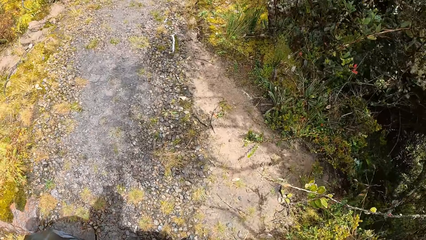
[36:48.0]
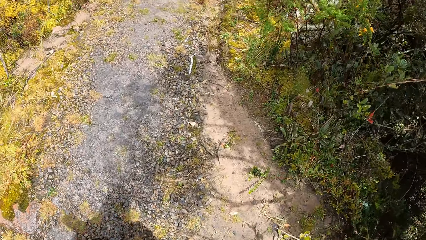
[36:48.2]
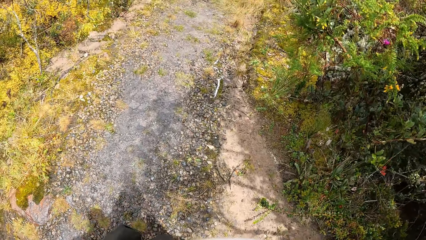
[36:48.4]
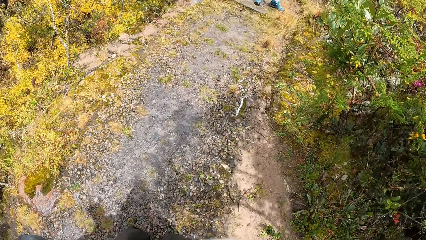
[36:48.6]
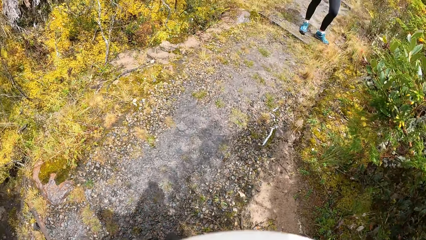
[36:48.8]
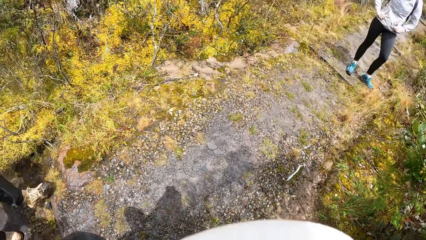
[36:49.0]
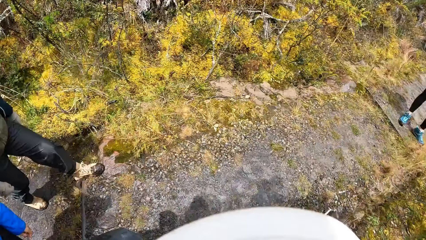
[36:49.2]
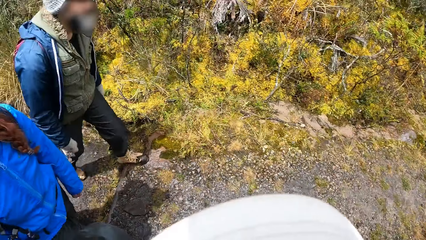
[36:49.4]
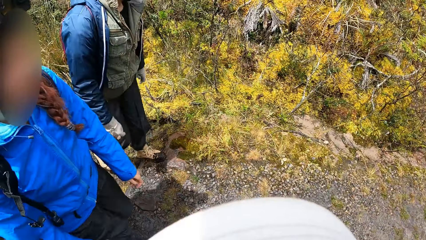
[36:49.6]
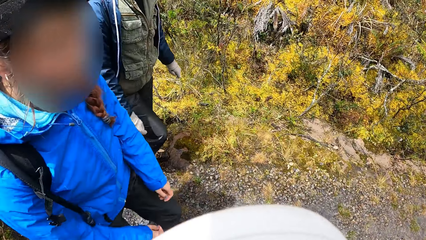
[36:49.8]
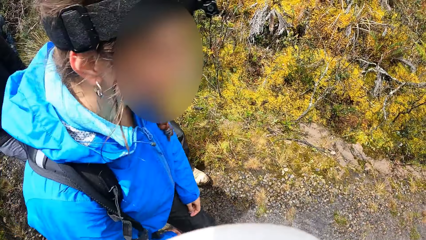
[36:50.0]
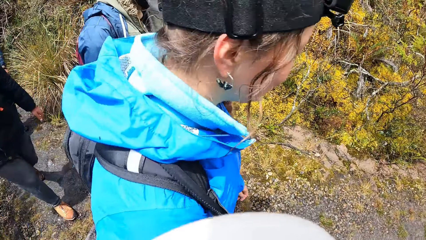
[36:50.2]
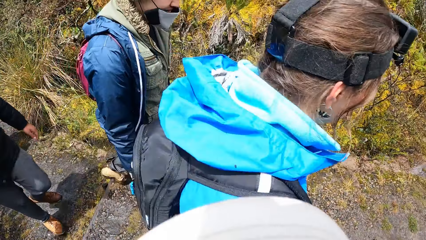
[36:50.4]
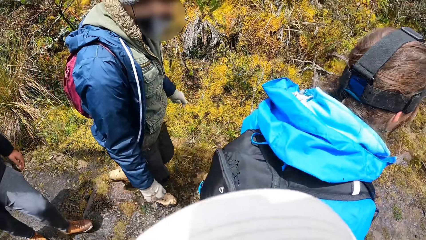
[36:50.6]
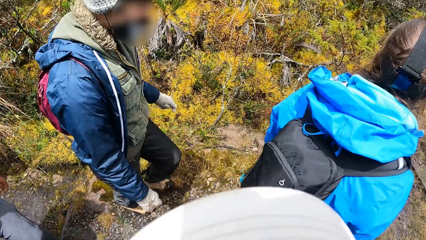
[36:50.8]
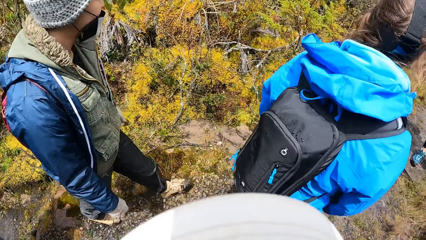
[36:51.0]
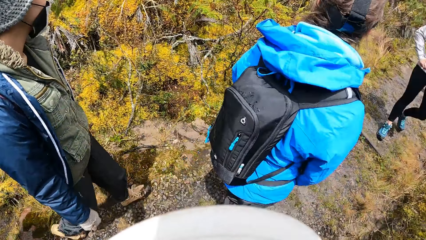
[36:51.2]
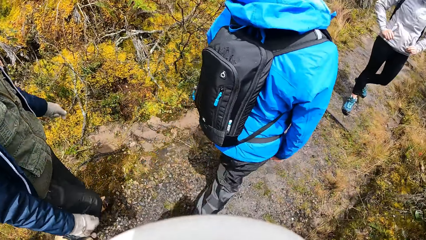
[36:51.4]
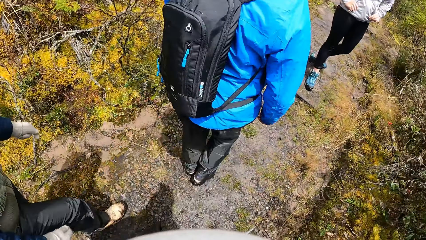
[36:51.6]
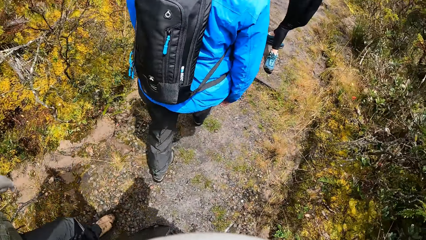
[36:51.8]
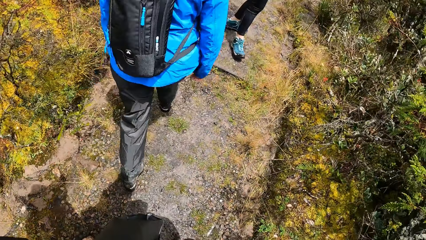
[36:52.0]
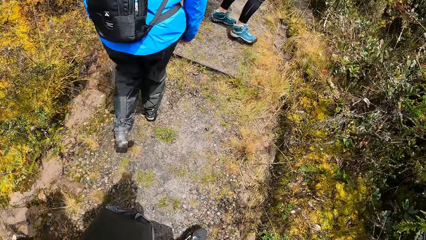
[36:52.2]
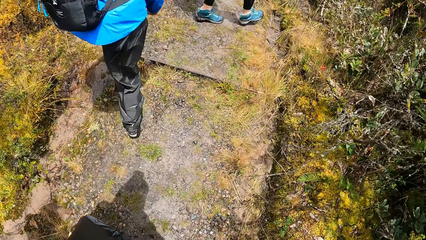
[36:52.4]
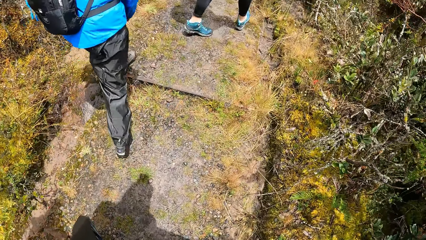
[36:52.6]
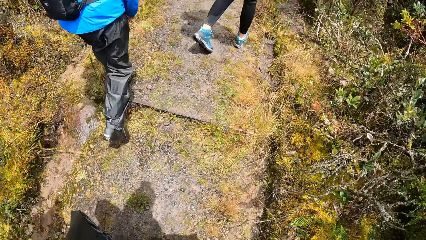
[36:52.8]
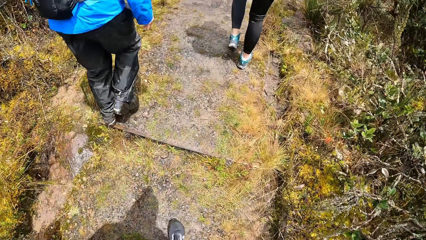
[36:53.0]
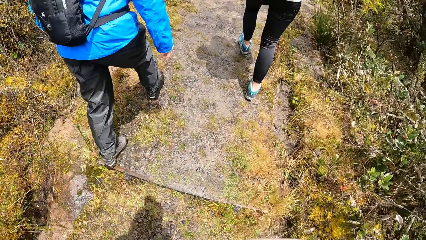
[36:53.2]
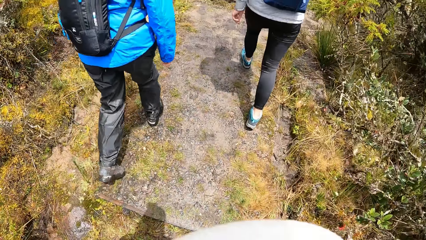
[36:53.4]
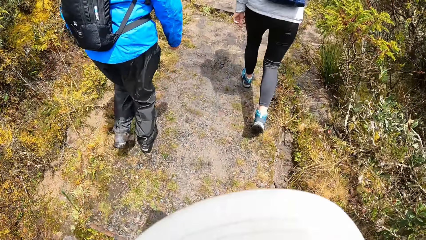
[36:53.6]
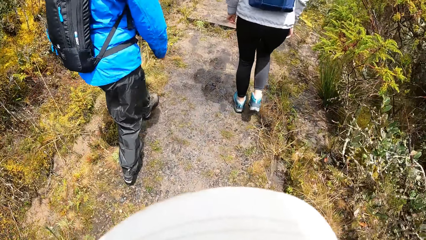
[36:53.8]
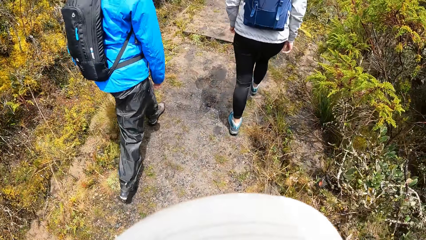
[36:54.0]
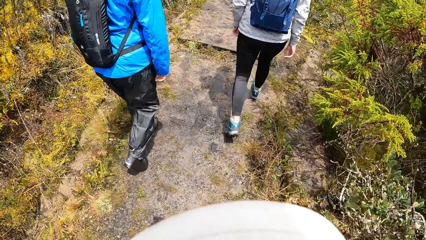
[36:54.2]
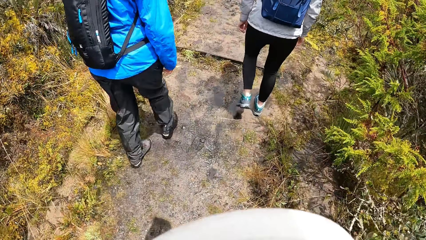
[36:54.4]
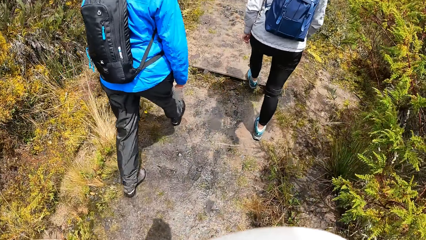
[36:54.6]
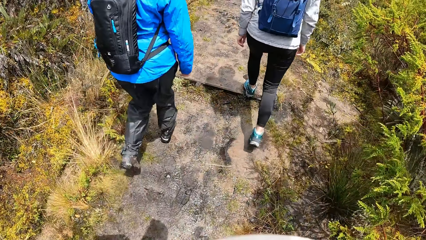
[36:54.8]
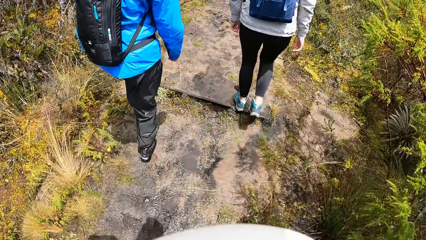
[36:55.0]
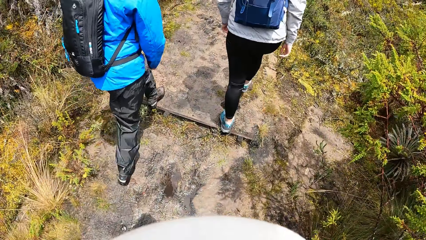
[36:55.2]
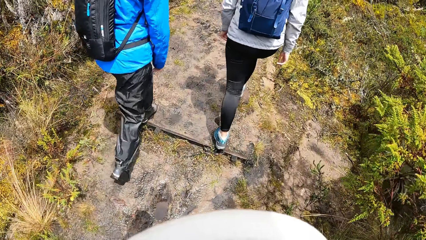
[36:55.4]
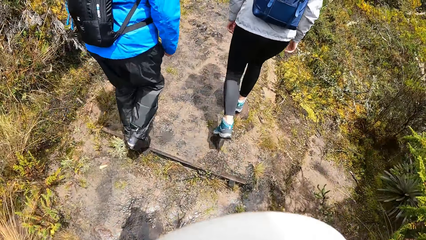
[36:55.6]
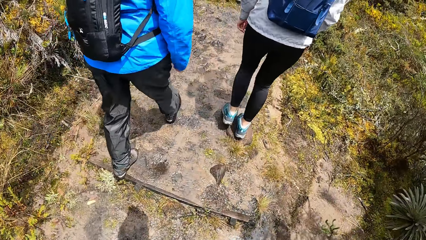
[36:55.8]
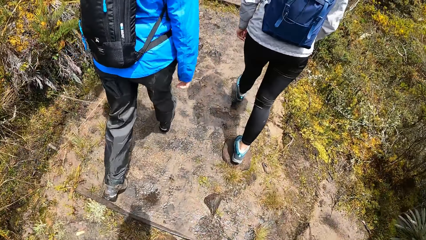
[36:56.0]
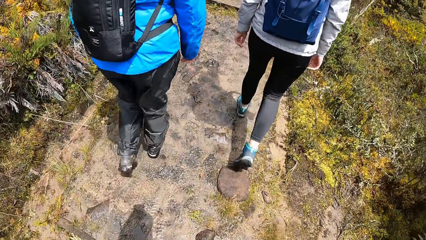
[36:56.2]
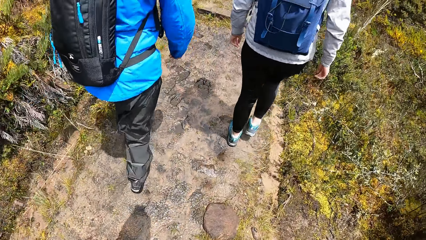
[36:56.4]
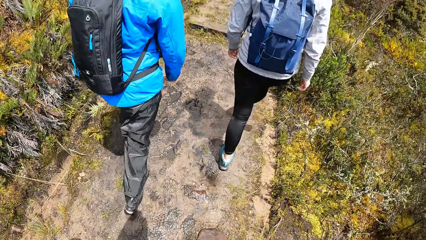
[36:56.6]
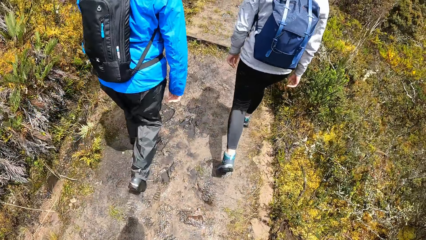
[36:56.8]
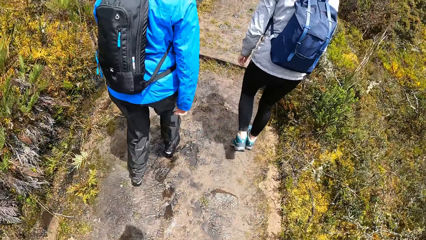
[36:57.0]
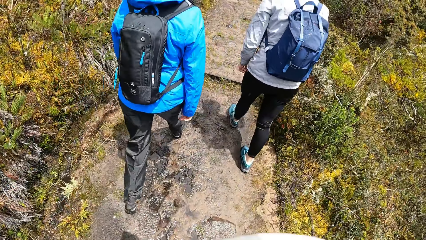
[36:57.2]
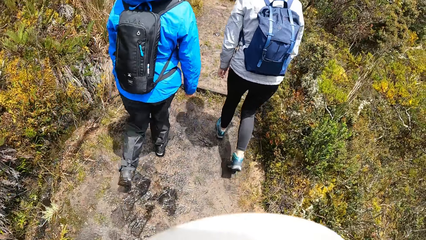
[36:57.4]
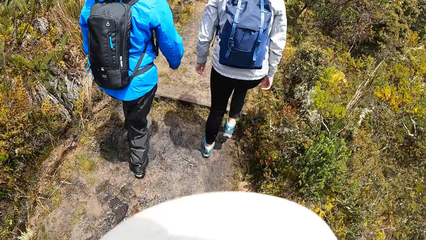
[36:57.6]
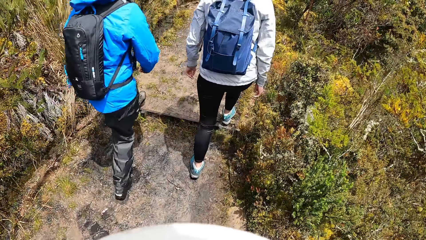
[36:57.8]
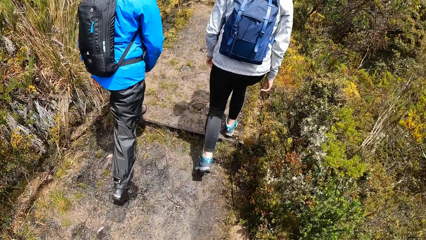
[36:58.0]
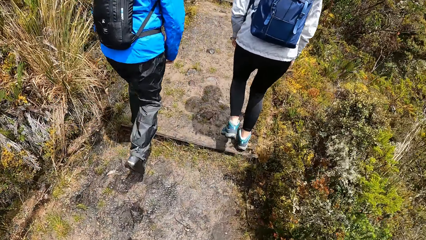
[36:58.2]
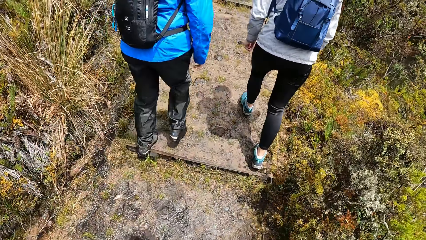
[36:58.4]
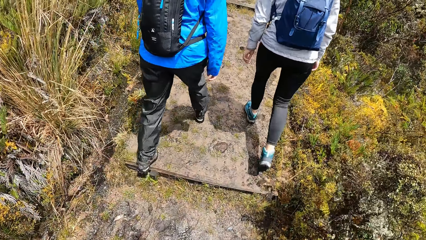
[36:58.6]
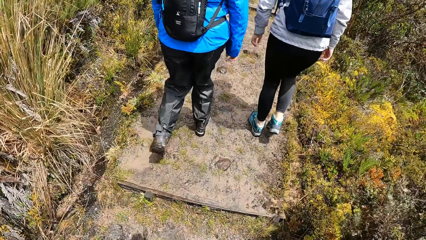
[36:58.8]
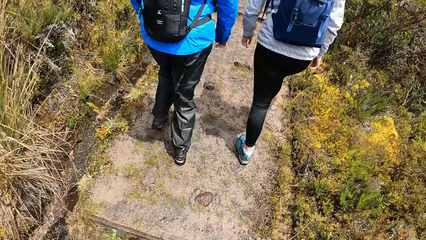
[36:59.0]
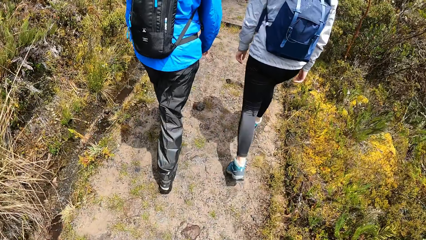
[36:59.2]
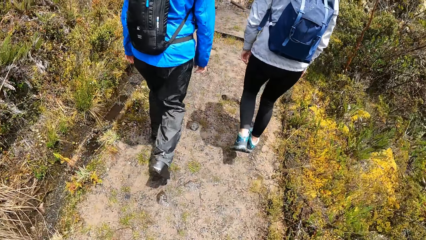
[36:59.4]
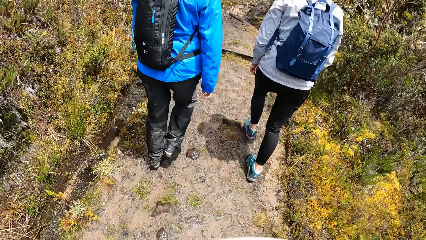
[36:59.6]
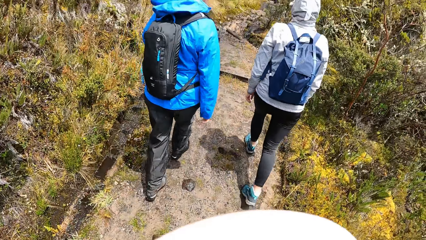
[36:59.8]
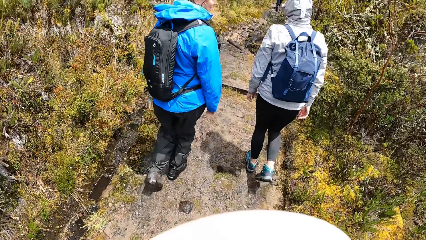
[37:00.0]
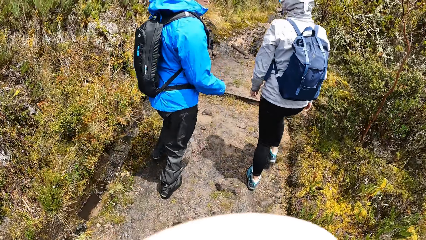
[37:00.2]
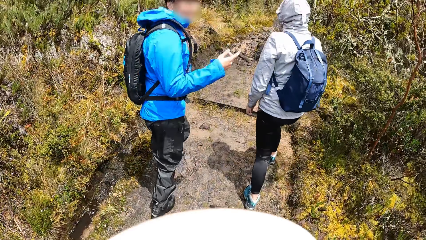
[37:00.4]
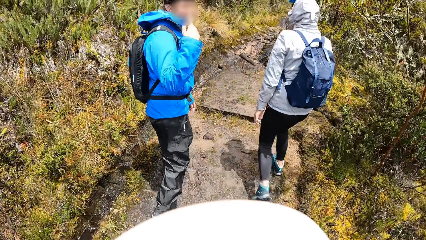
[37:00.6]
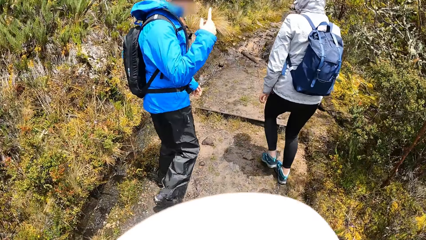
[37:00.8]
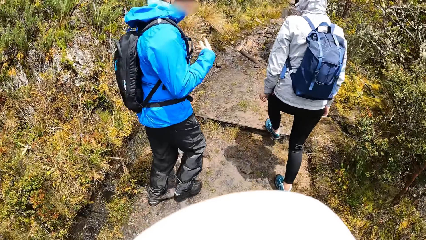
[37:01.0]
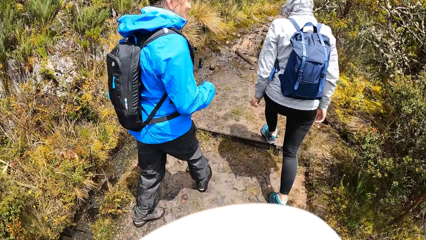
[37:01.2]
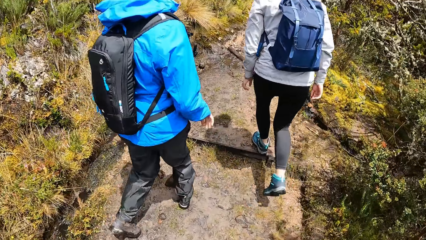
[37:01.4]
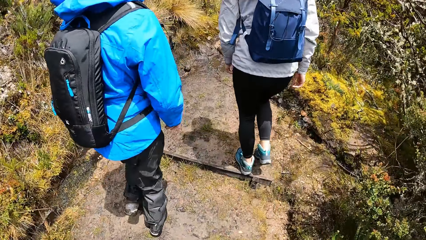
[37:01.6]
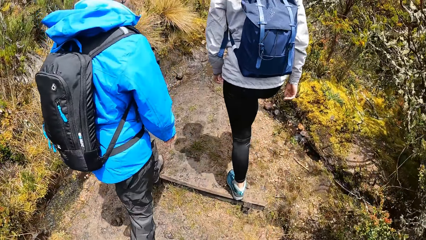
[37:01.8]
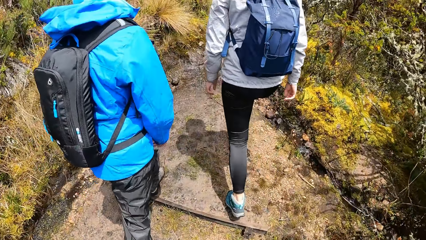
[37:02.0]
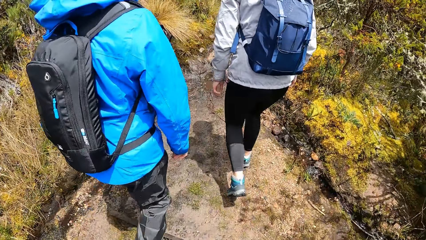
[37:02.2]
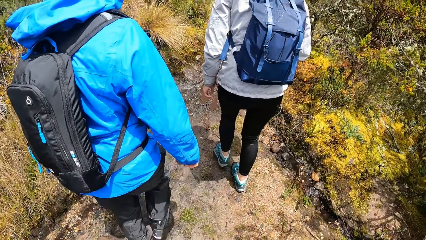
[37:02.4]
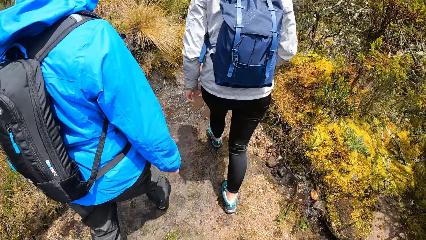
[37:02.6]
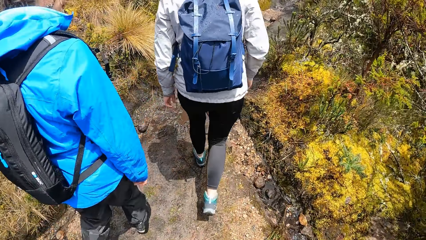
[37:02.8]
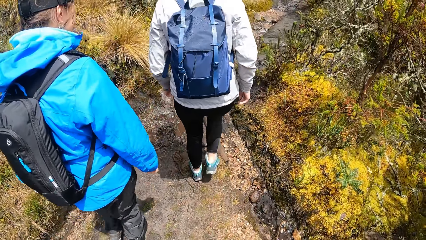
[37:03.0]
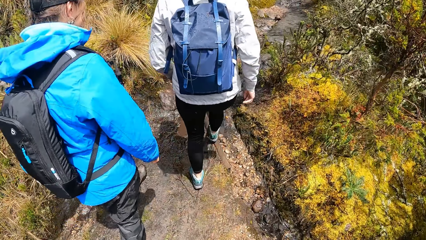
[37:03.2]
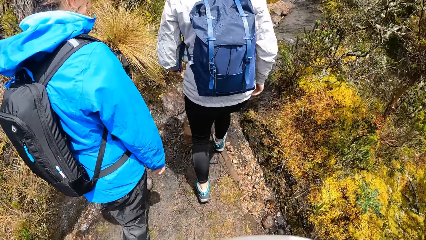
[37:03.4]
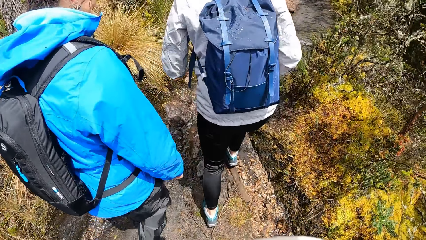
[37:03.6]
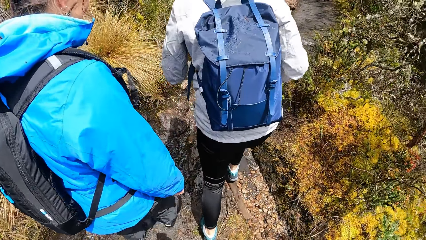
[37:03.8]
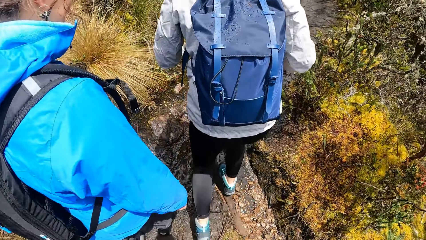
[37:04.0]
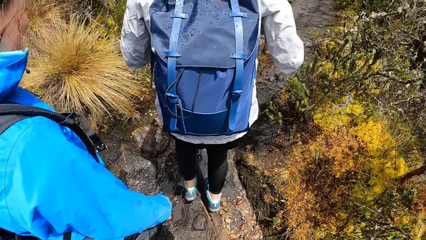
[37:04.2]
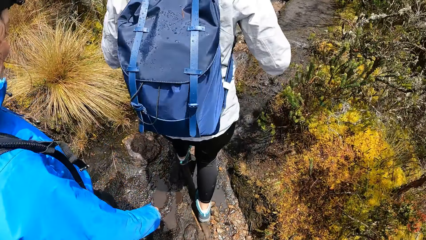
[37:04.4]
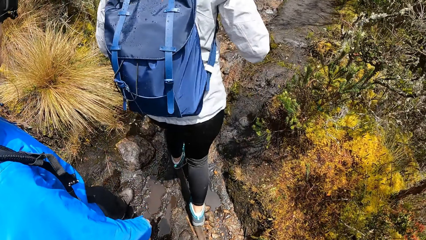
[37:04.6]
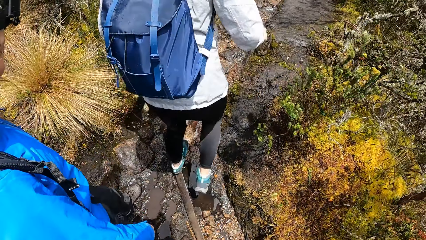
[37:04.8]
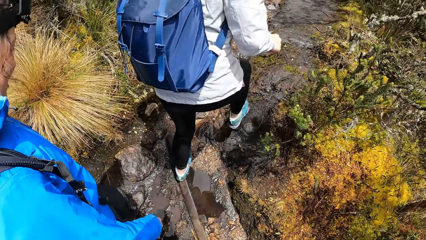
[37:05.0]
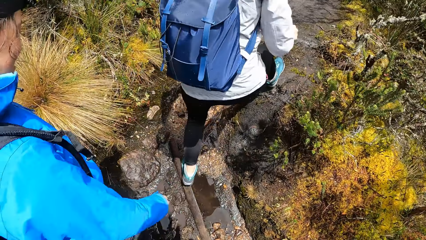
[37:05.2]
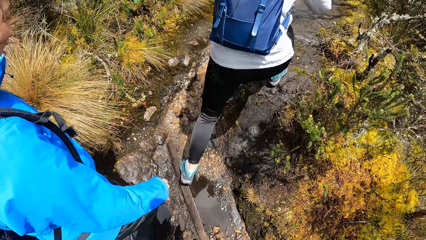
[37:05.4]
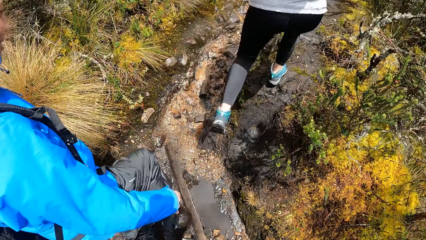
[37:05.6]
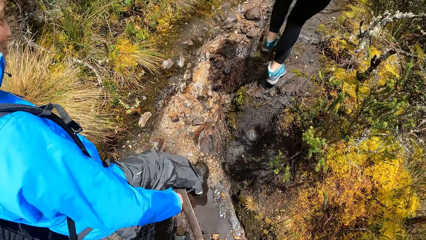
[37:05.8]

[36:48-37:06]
The woman interacts with the camera wearer.
